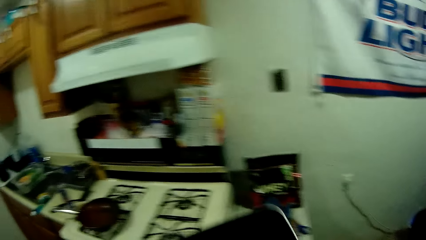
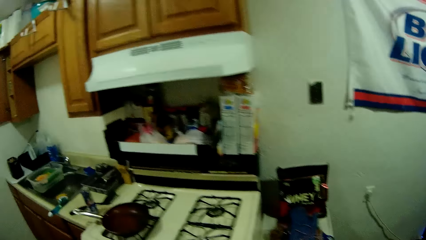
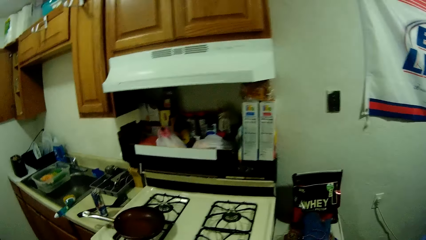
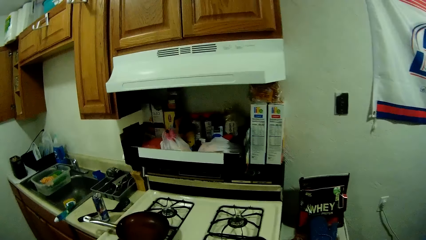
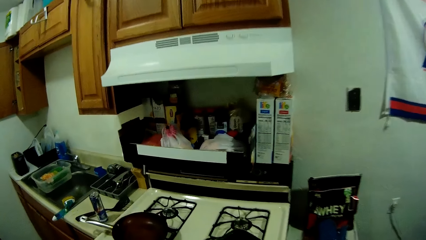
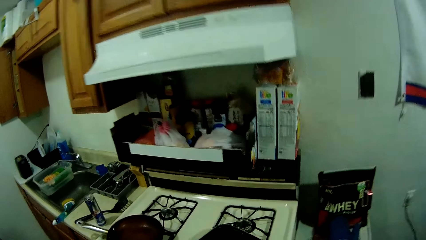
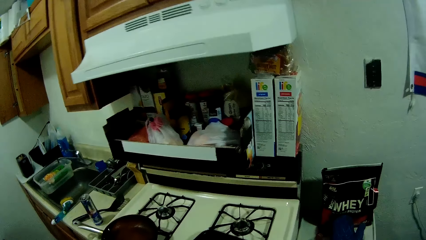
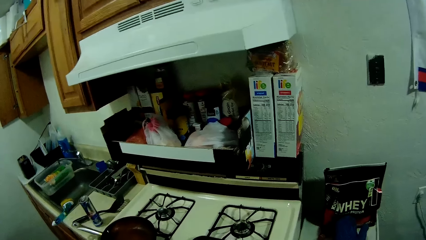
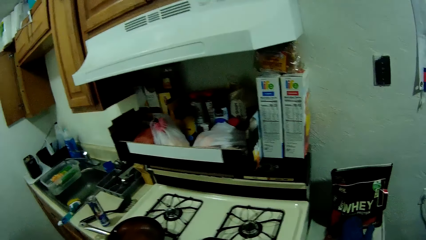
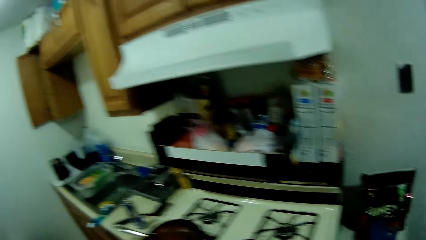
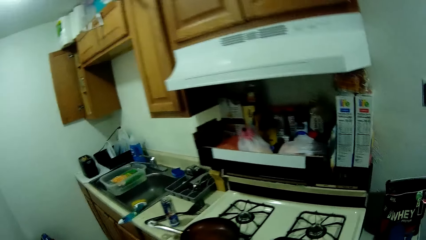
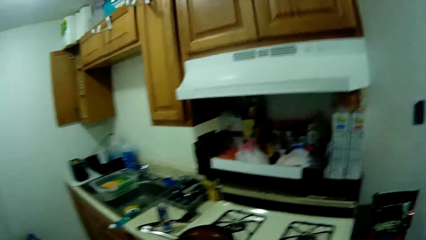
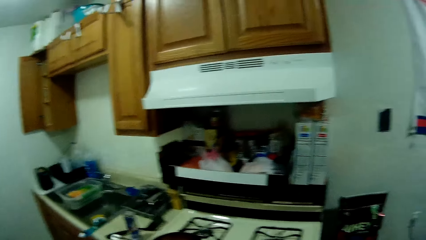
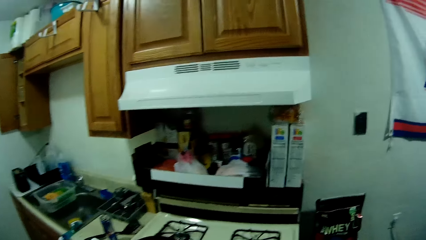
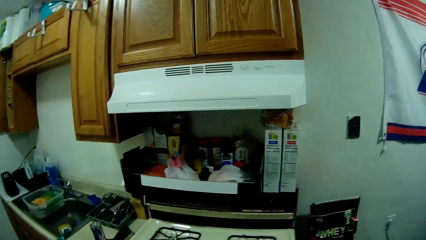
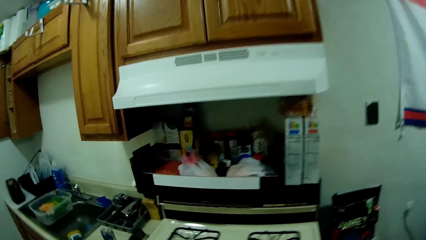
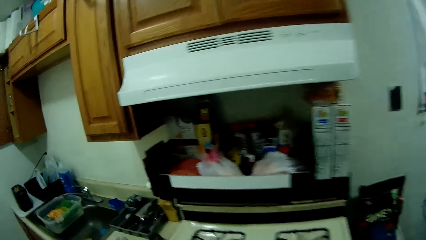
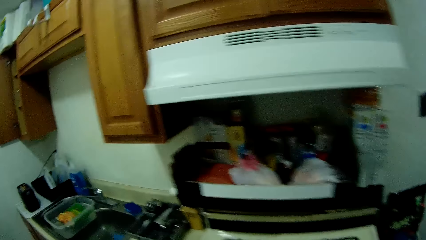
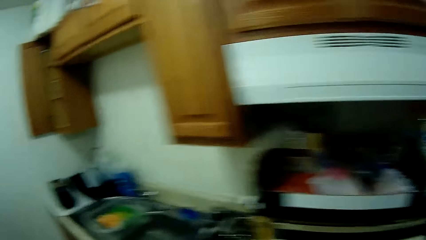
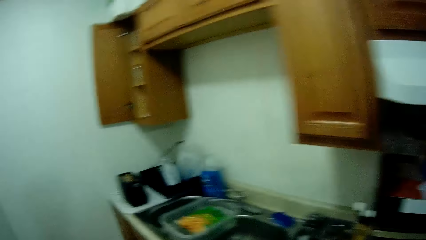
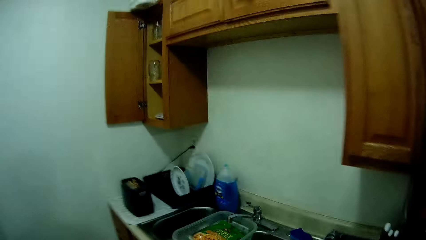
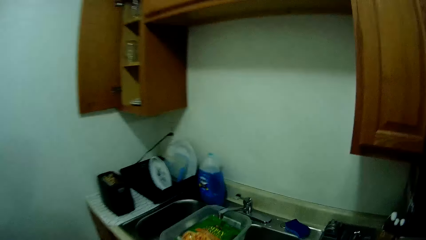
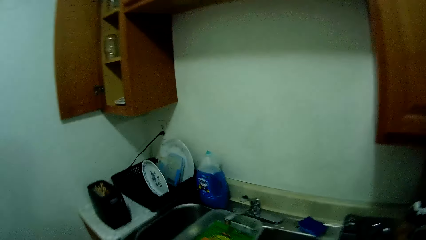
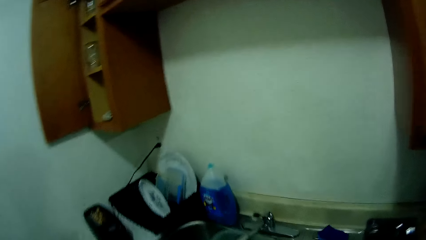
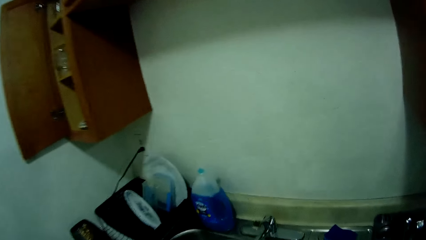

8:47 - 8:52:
The camera wearer looks at the cooking pan. They put the frying pan down on the cooker. They walk towards the sink.

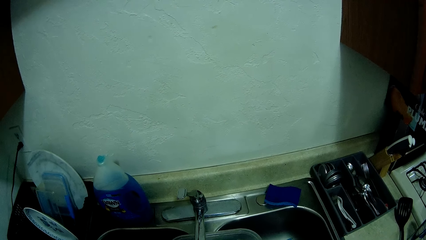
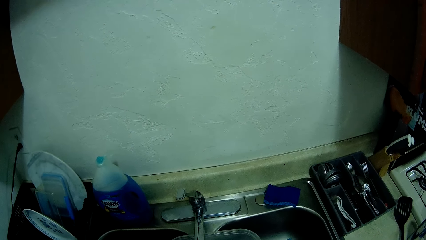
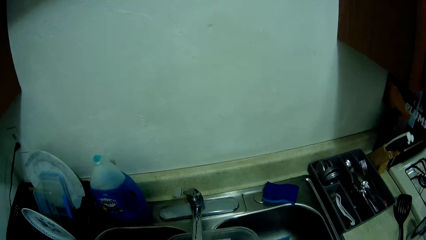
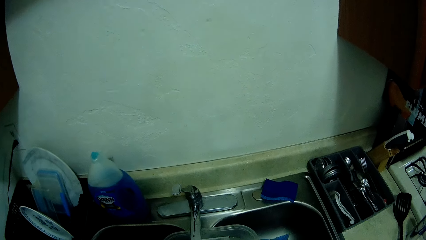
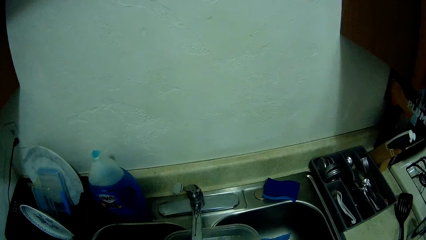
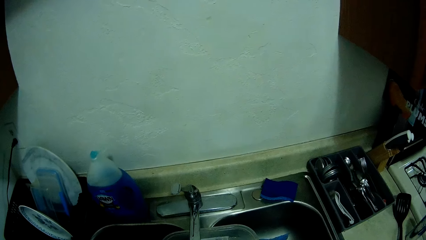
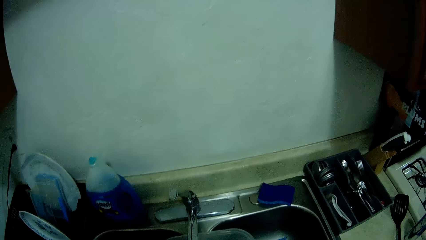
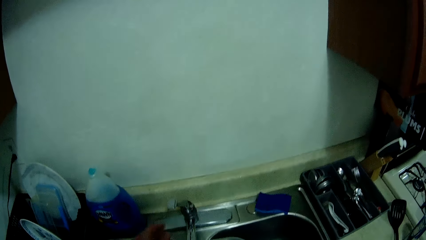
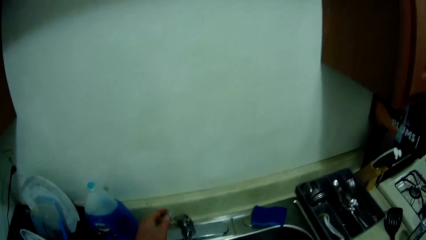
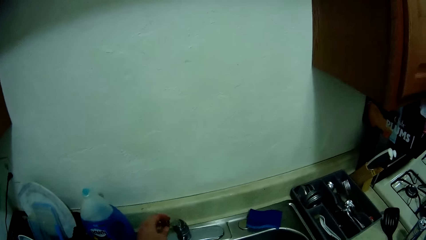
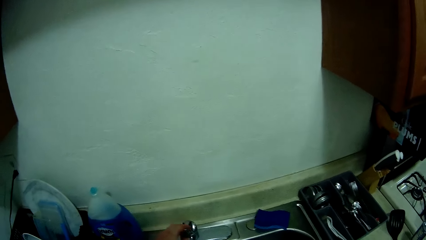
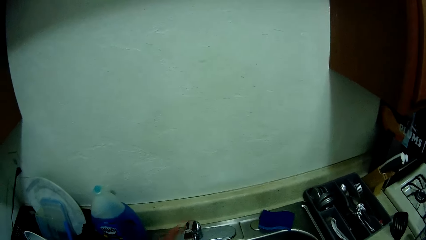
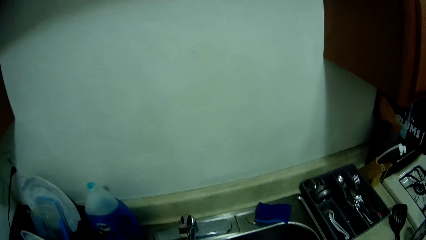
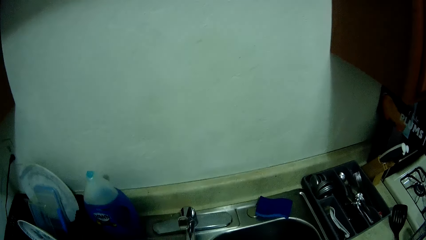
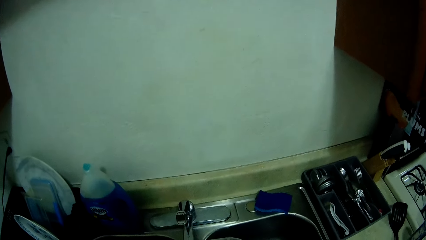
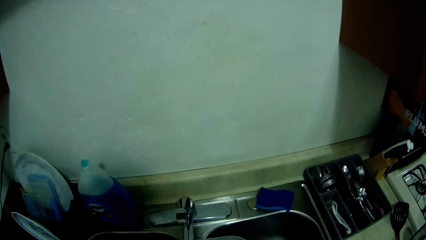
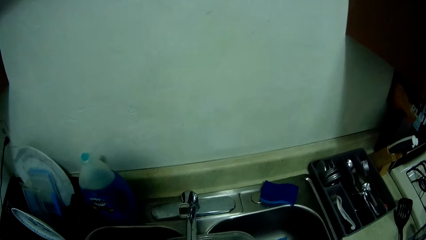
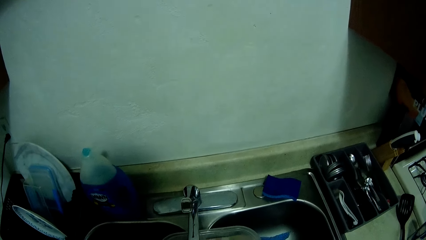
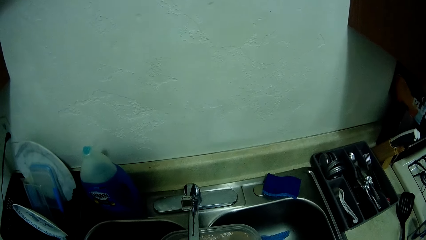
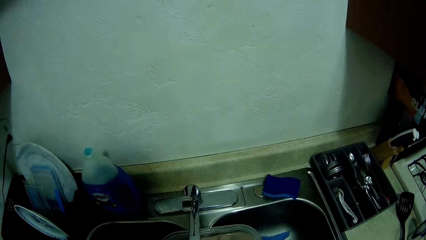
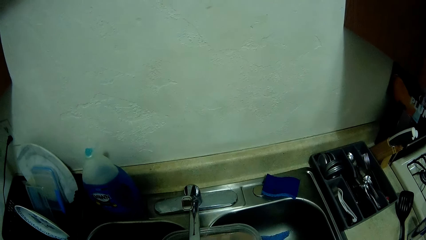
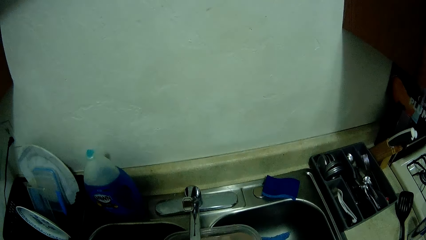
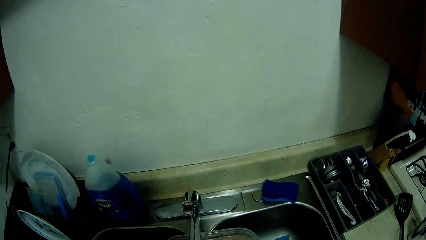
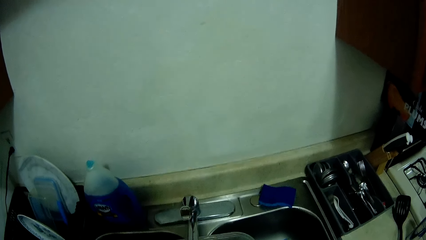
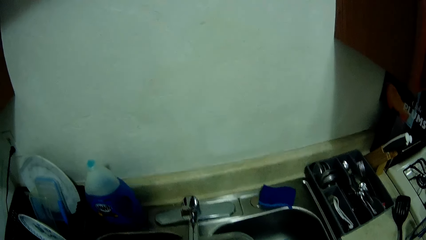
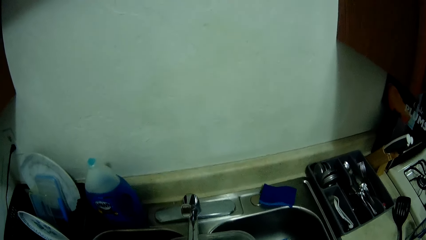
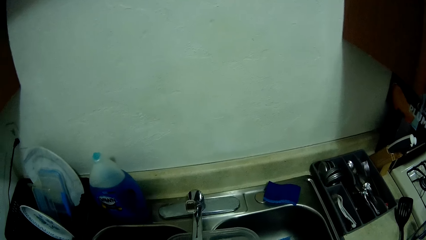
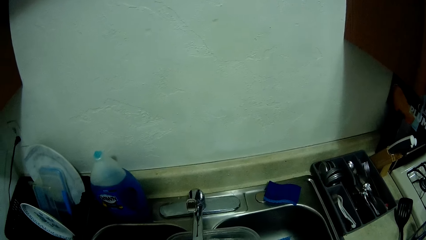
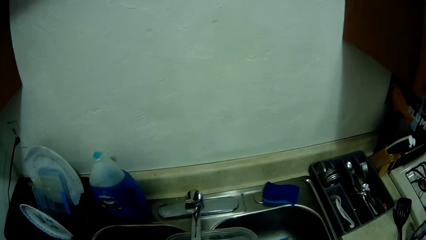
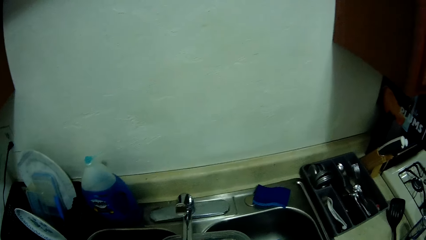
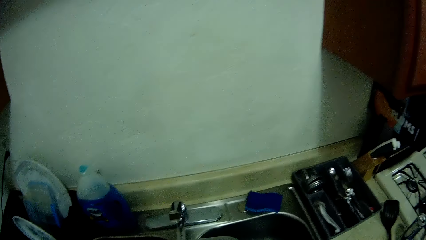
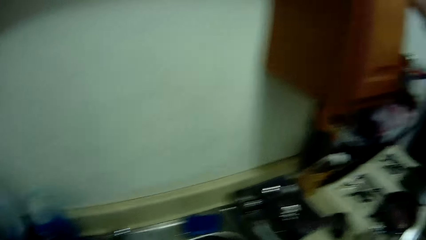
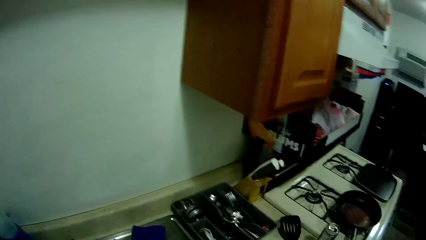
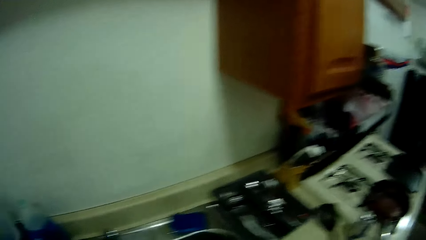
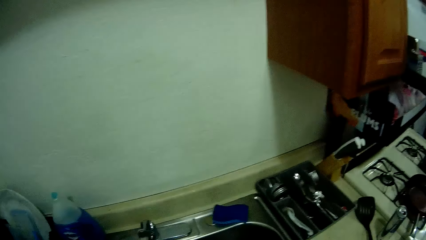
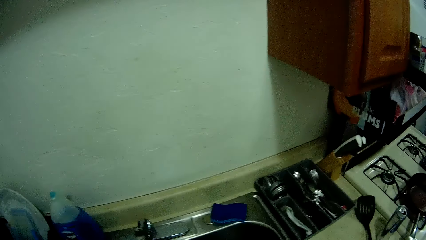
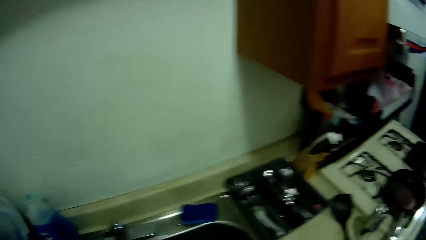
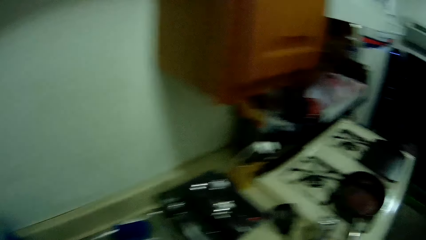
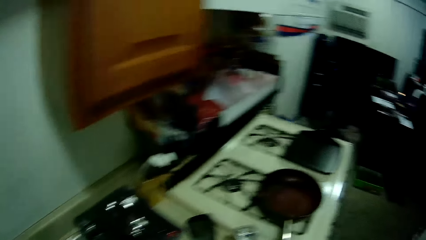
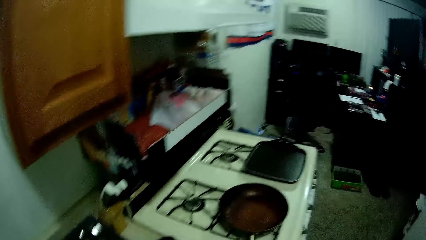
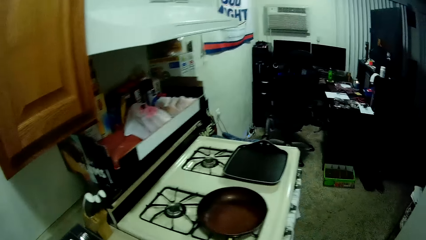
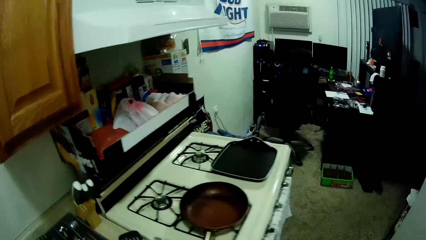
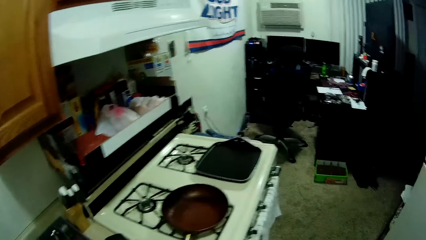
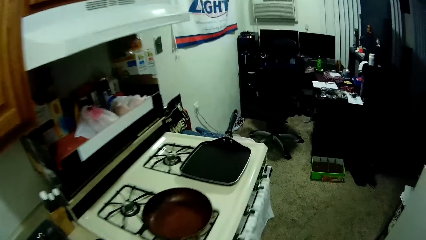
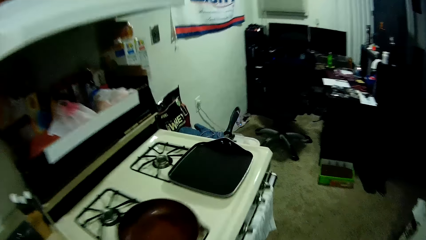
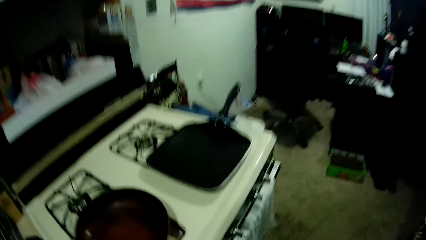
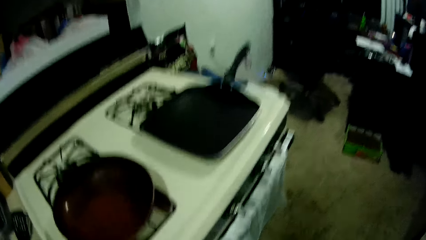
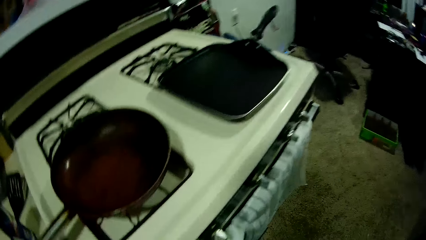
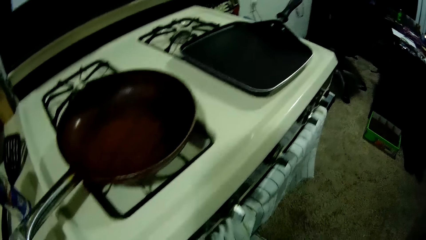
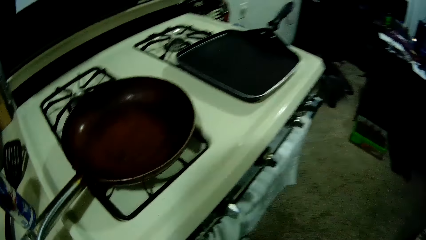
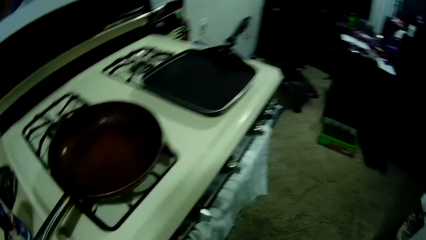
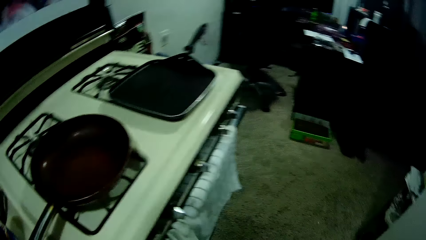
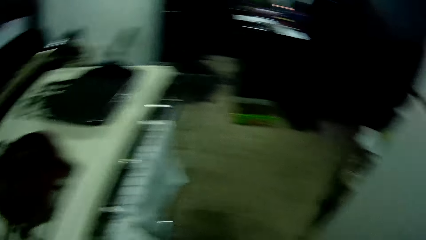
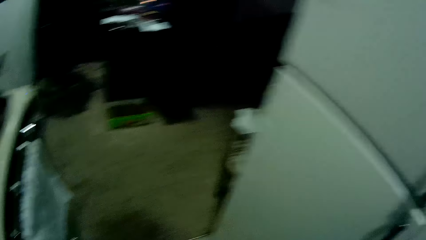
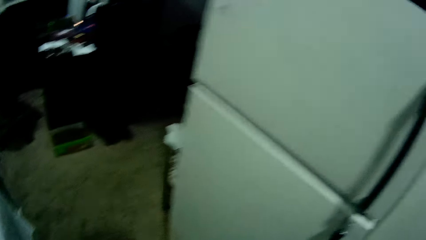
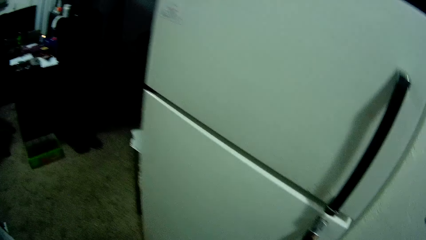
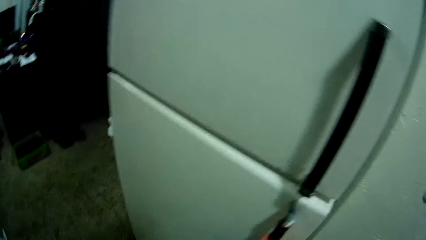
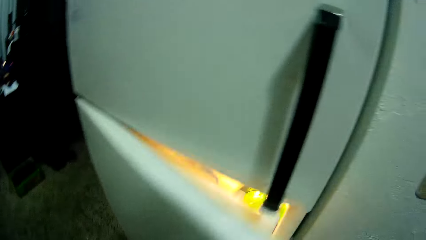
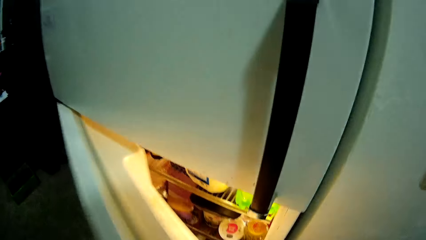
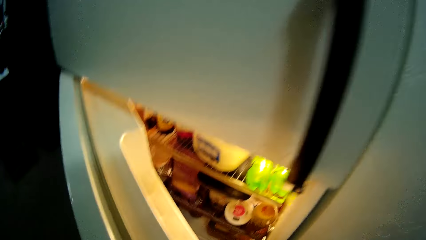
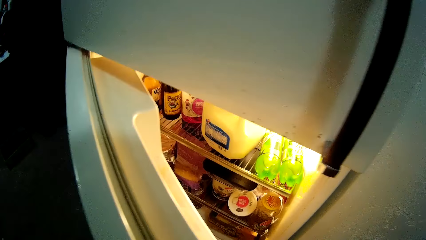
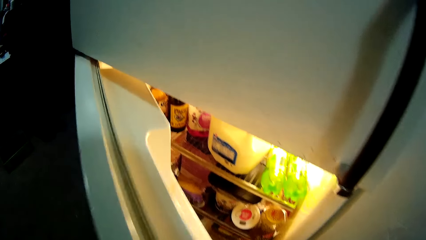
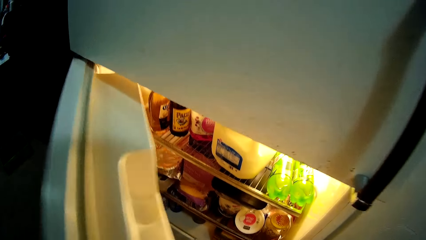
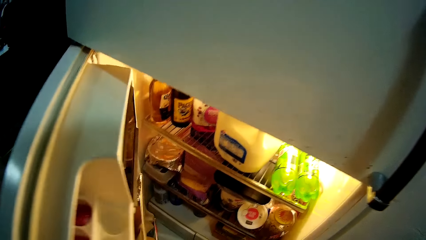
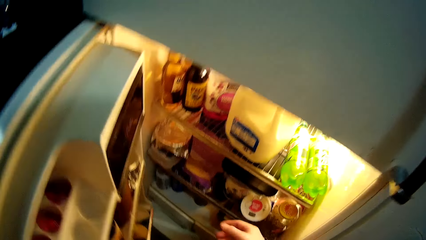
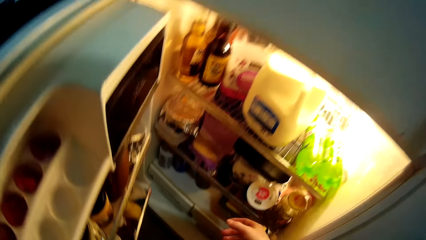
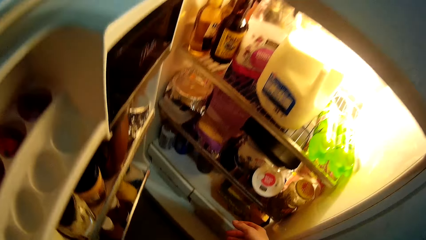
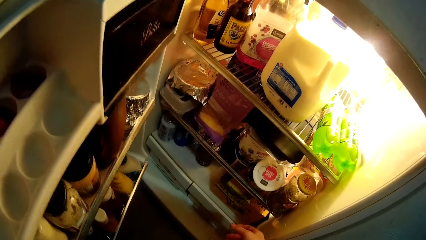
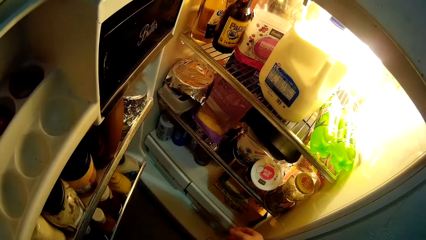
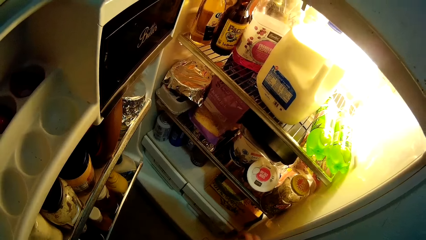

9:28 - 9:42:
The camera wearer turns off the tap of the kitchen sink. They do something. They look around. They open the lower compartment of a refrigerator or fridge. They look inside the fridge.
